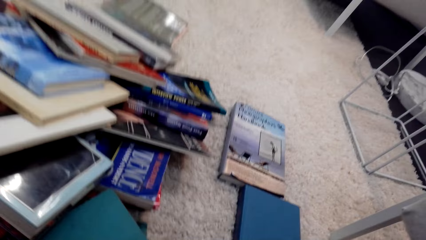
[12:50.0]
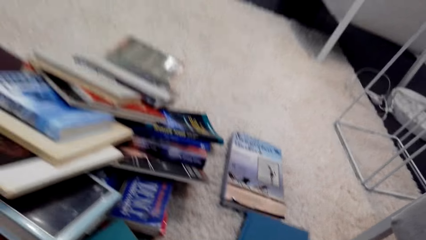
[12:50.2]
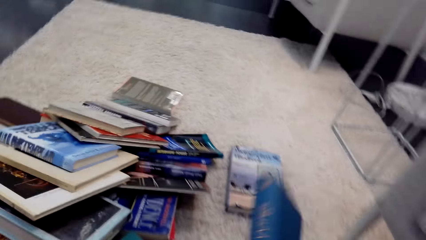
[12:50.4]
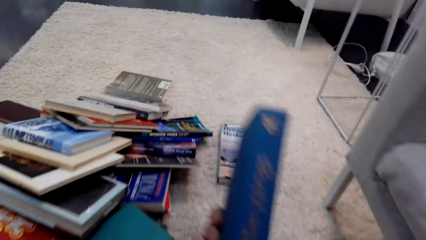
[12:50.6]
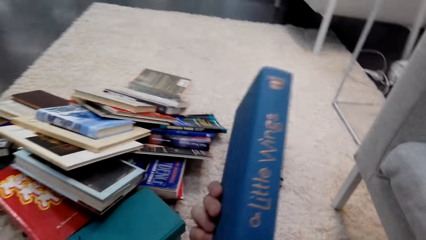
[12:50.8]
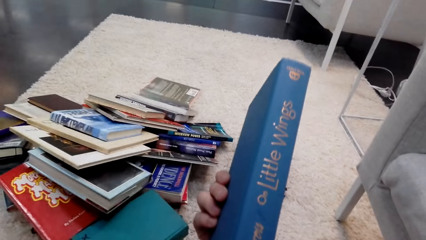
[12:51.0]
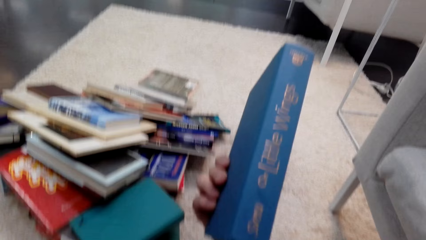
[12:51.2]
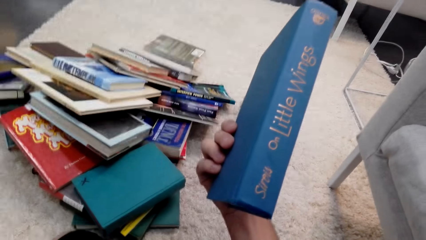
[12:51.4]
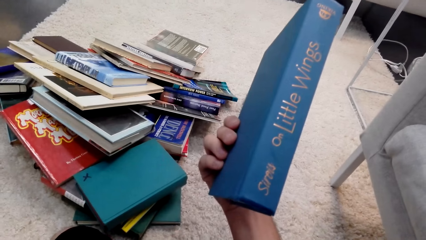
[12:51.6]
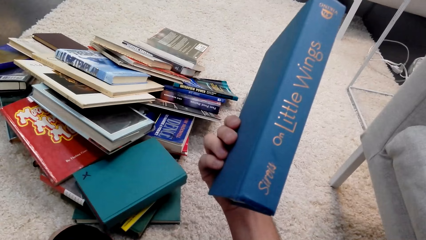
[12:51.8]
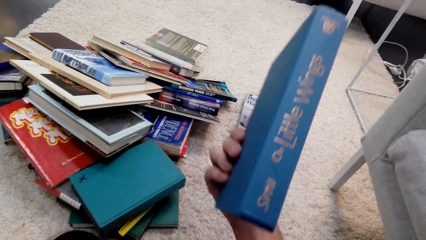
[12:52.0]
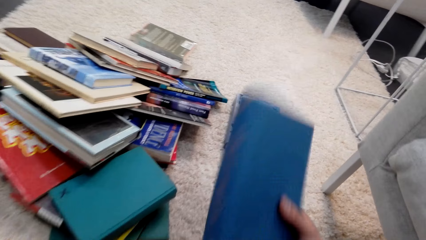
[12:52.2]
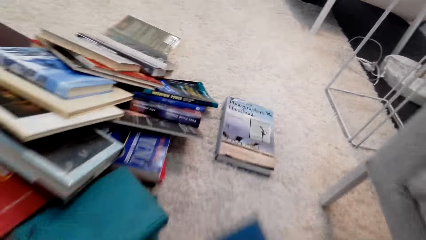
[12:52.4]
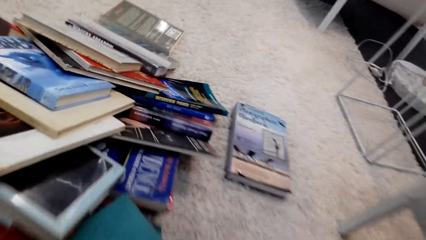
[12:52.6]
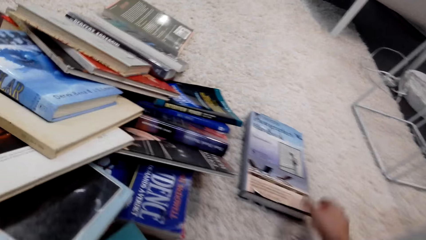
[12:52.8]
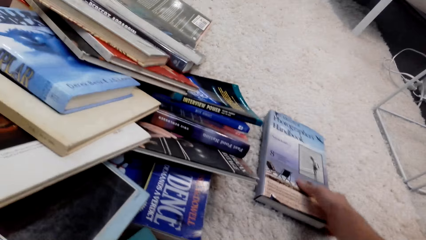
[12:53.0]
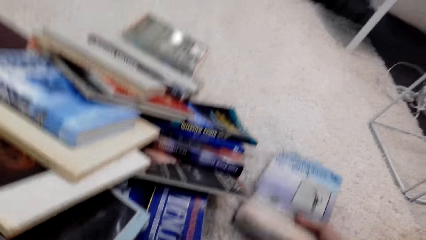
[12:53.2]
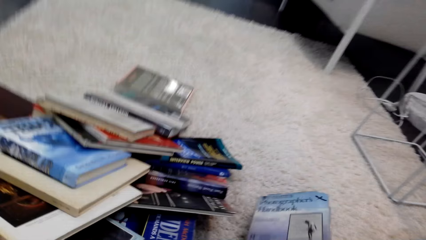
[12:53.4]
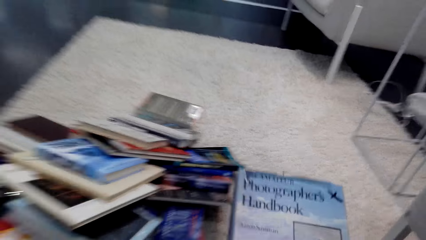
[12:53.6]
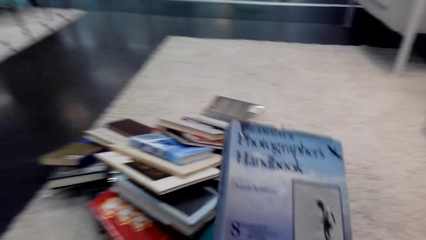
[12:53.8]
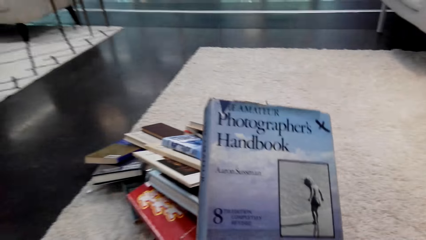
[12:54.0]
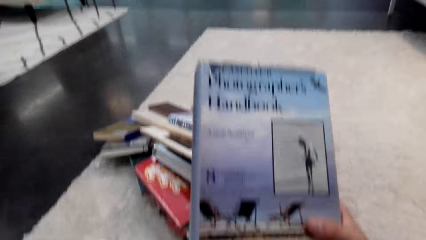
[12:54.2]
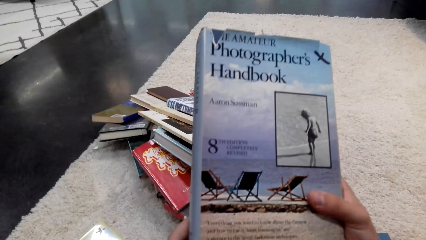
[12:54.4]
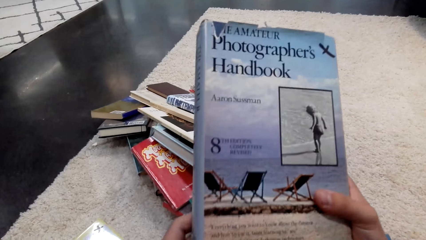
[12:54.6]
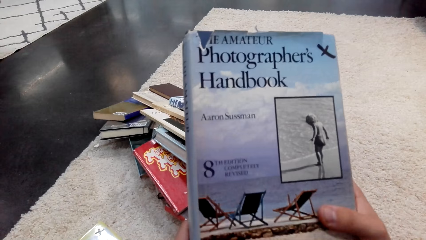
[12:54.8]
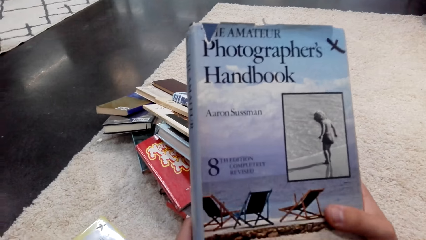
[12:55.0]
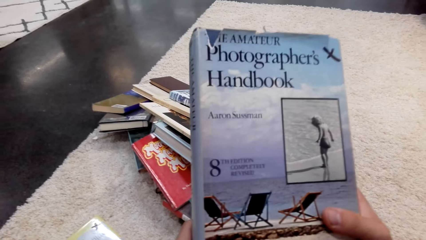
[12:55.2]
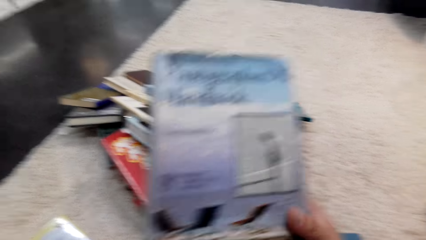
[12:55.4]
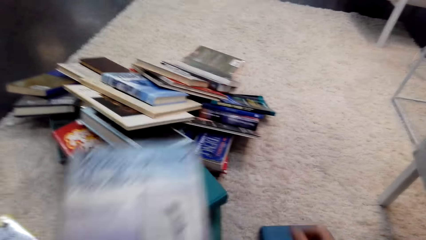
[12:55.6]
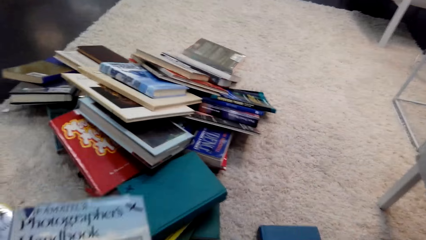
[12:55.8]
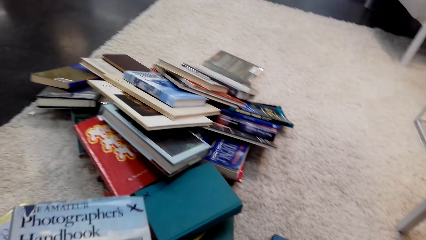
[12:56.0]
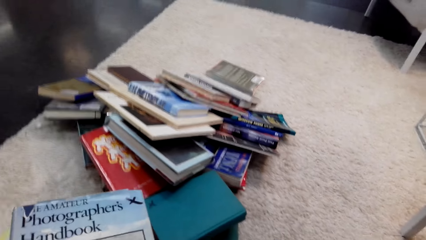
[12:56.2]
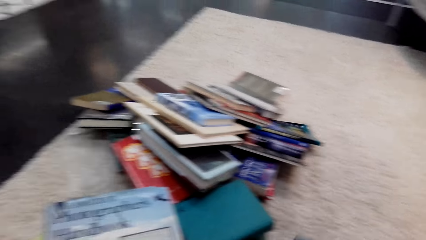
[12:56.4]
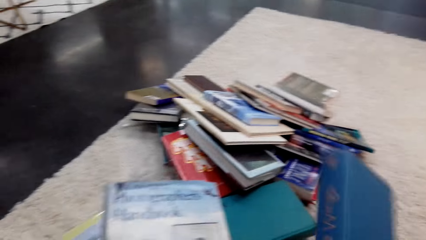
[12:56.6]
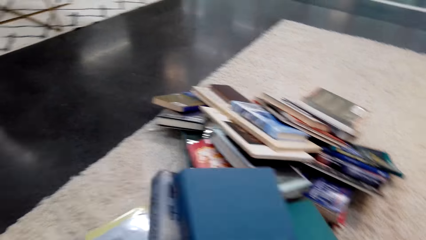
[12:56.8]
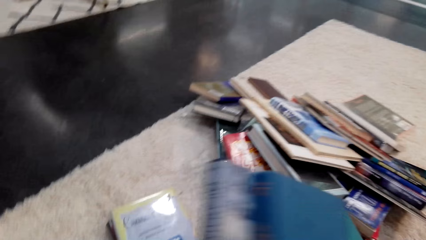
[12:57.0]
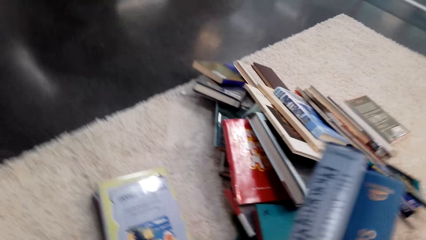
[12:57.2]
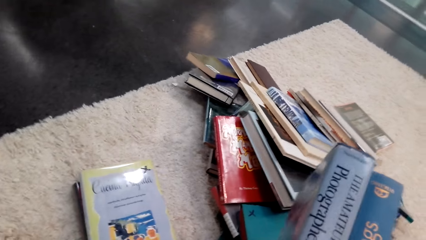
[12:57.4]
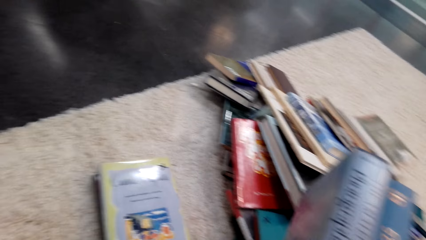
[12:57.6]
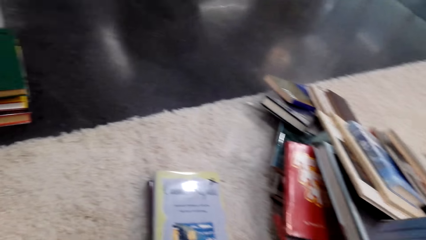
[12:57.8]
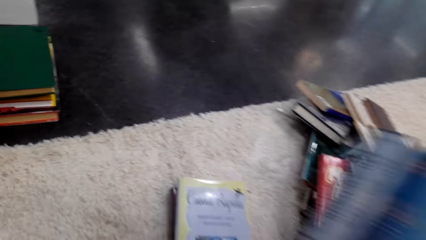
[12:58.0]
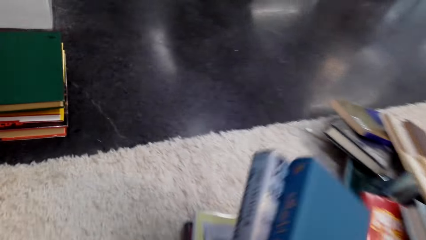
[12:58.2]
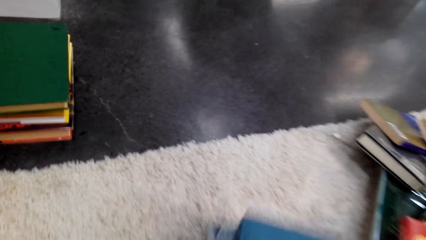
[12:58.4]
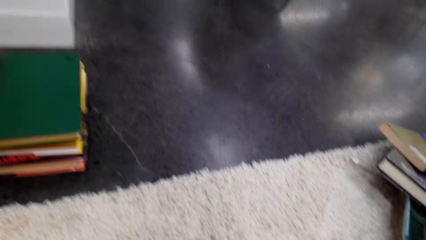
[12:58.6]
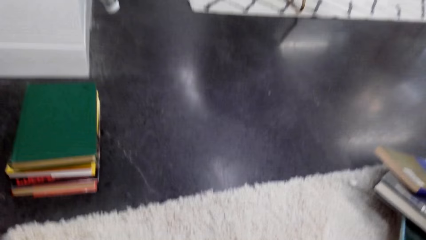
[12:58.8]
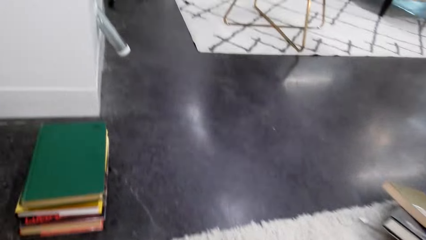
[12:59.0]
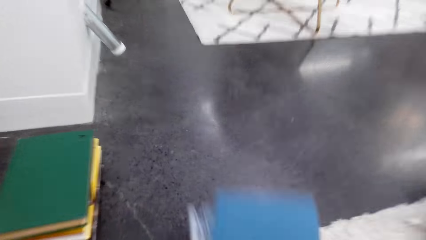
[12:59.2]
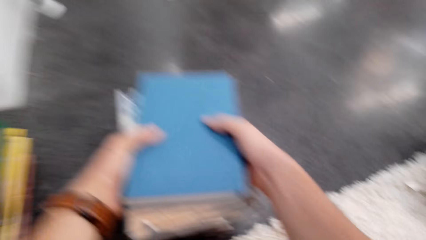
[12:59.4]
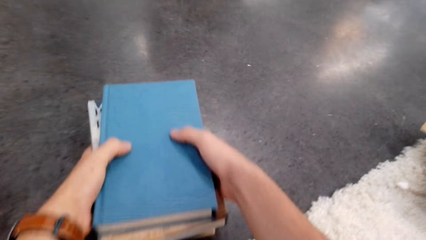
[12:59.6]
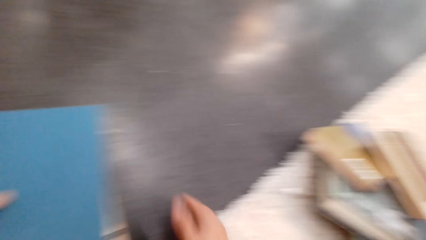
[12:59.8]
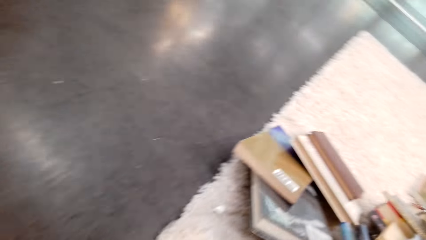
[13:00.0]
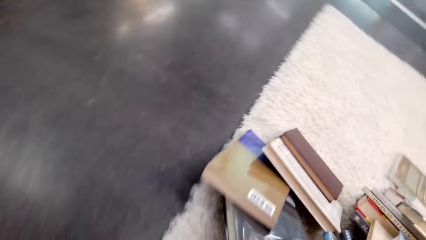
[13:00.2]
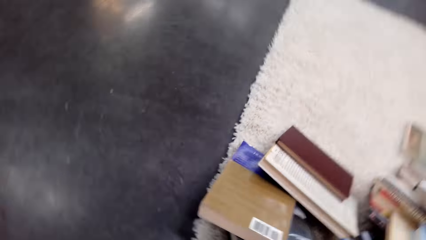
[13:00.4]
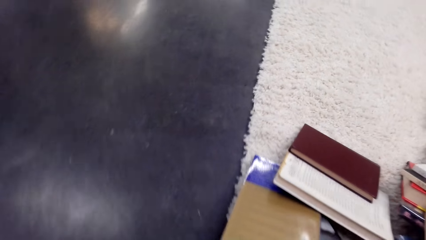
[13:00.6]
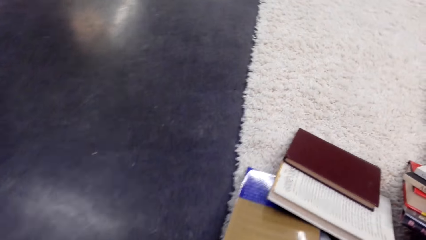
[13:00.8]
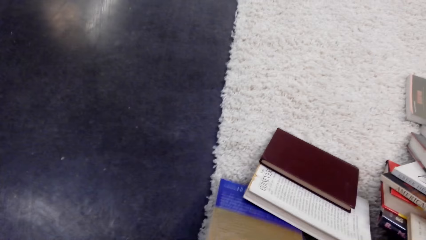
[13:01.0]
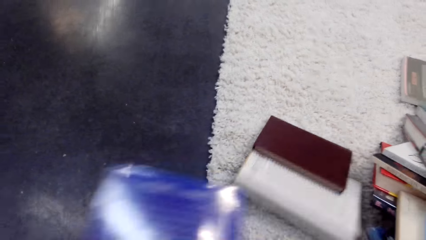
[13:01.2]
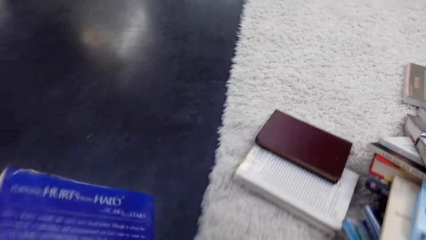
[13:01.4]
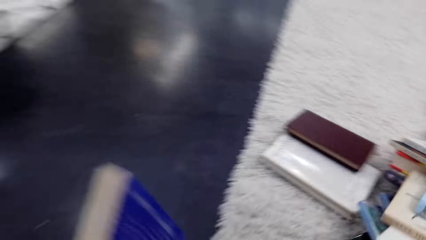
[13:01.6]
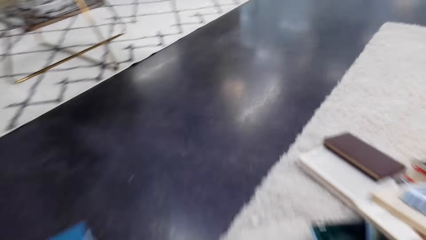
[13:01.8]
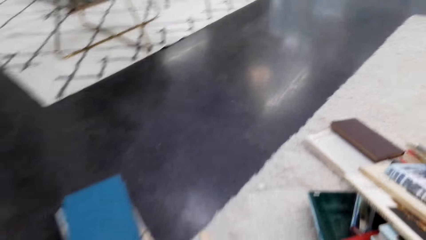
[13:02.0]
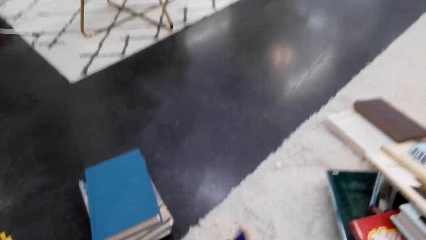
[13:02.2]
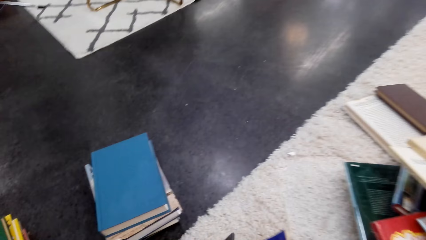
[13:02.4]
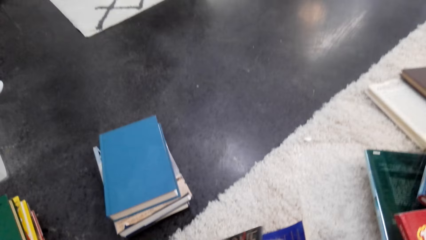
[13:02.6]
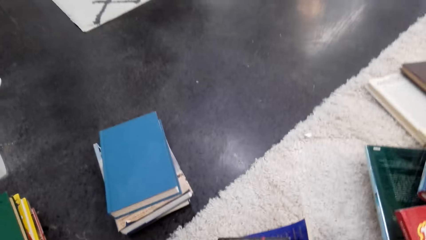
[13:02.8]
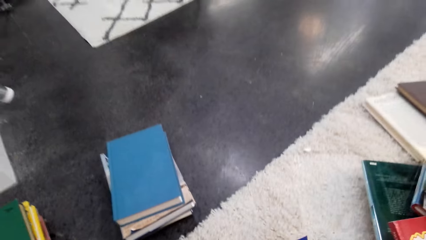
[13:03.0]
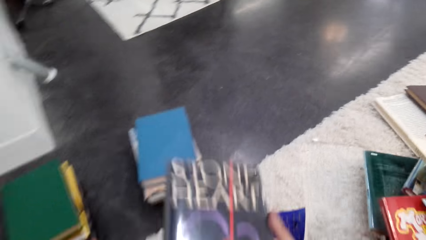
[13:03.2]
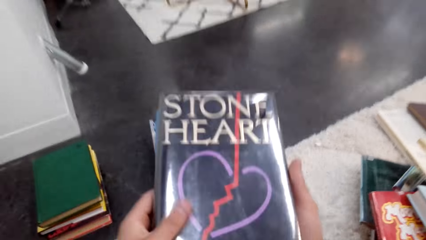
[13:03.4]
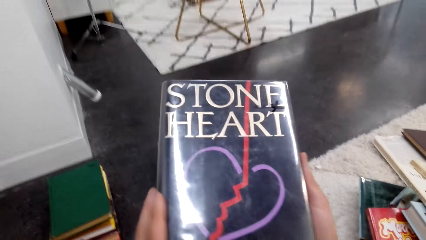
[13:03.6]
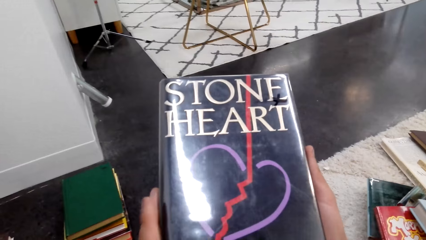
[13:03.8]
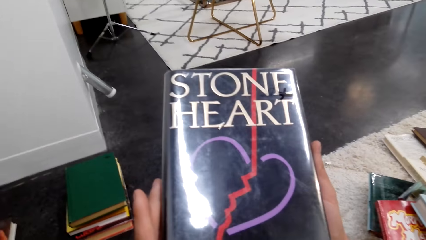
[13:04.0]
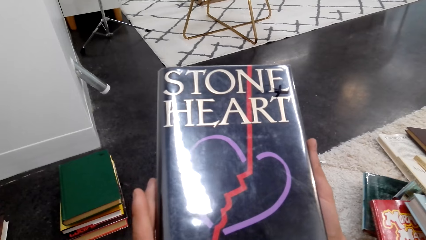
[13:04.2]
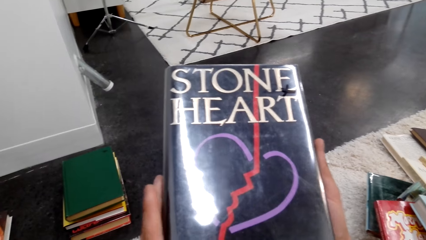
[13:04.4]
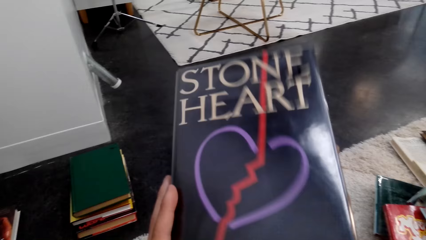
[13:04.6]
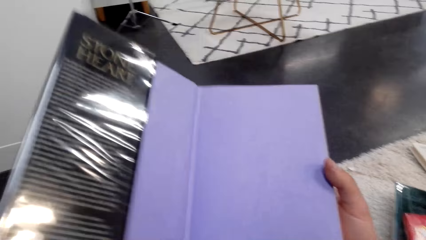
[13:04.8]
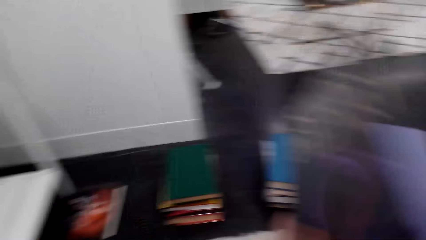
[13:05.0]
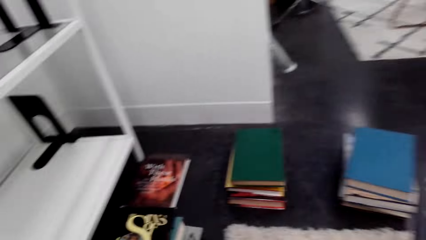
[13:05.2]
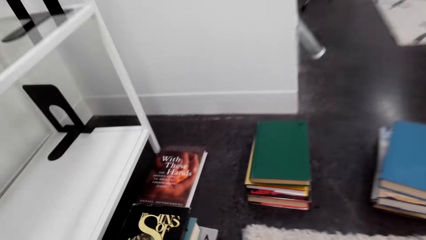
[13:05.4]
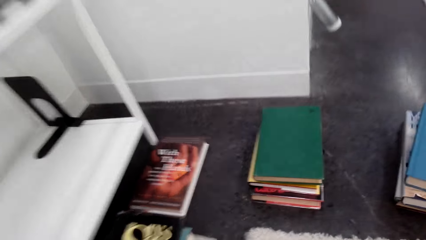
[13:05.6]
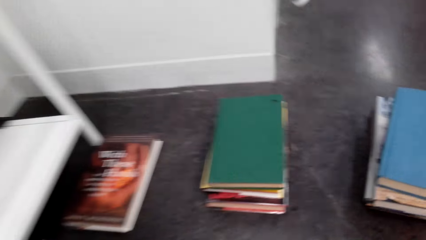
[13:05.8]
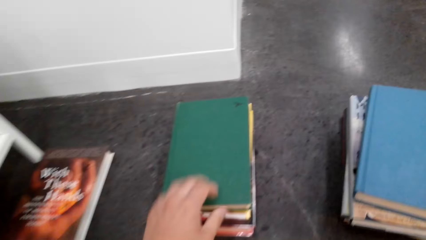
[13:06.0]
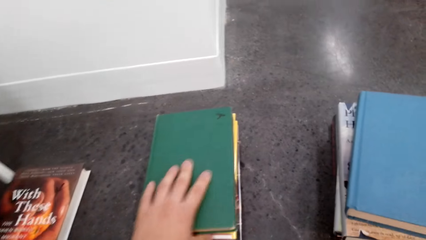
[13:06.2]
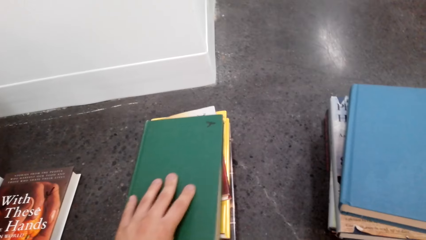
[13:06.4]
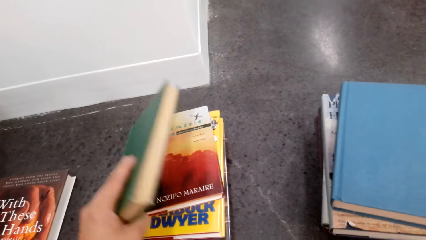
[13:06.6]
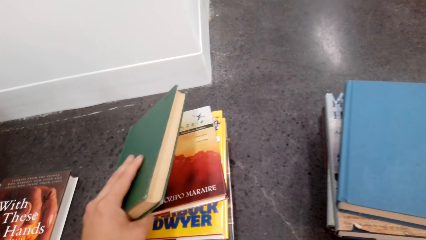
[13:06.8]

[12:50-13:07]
The camera wearer picks up a book. They pick up a book again. They move the books. They put the novel books on the floor. They pick up a book.
